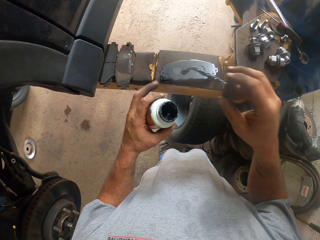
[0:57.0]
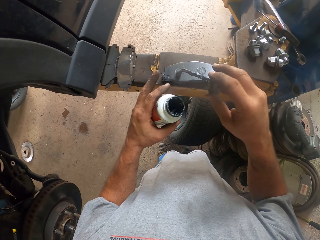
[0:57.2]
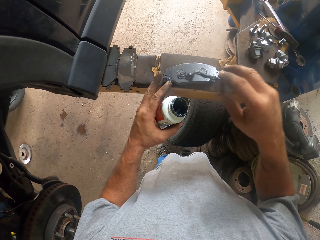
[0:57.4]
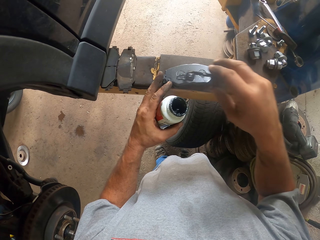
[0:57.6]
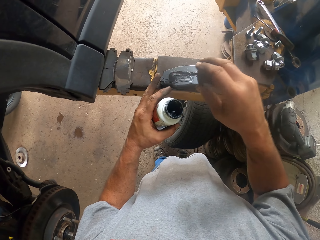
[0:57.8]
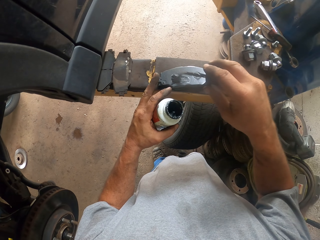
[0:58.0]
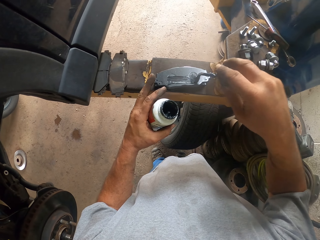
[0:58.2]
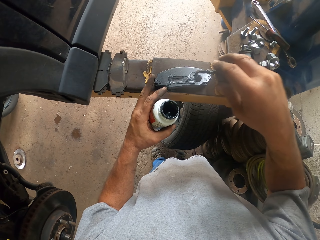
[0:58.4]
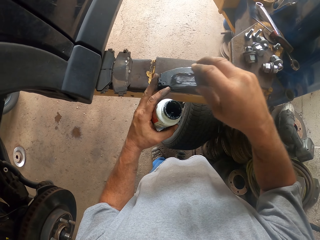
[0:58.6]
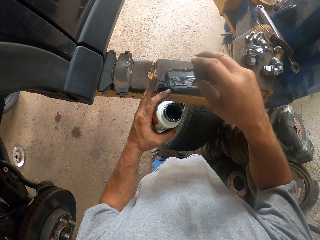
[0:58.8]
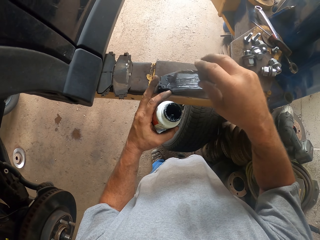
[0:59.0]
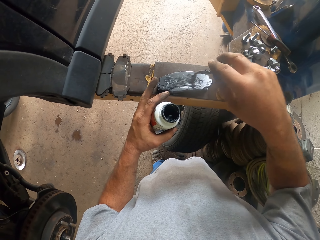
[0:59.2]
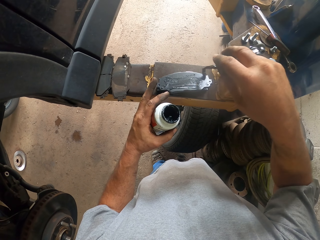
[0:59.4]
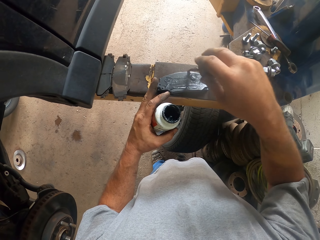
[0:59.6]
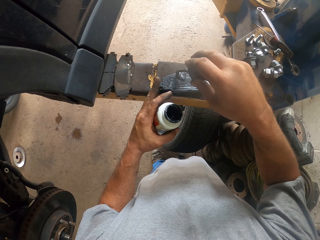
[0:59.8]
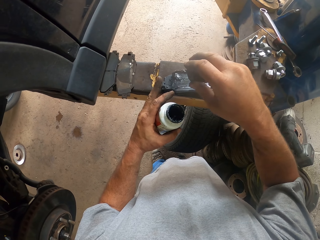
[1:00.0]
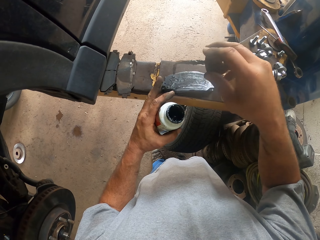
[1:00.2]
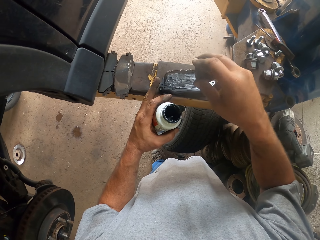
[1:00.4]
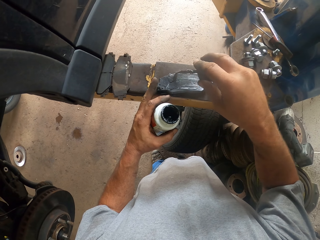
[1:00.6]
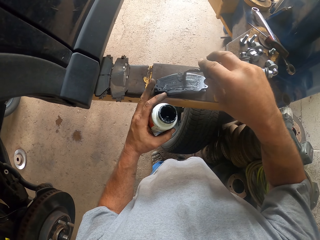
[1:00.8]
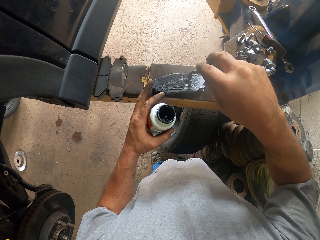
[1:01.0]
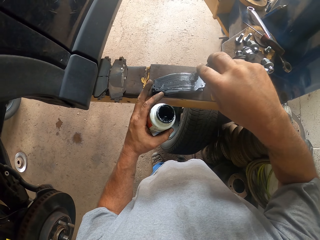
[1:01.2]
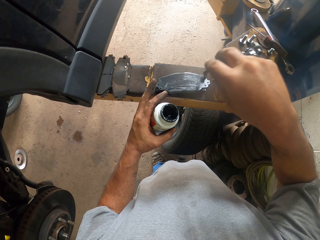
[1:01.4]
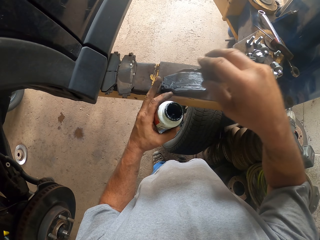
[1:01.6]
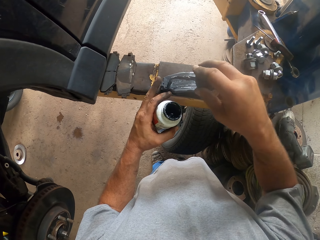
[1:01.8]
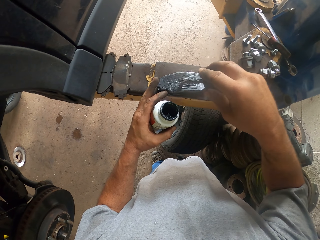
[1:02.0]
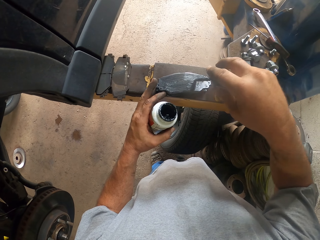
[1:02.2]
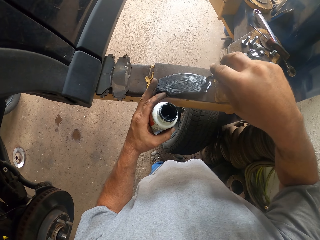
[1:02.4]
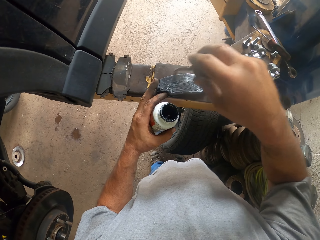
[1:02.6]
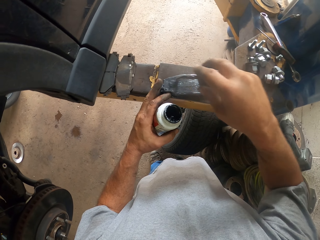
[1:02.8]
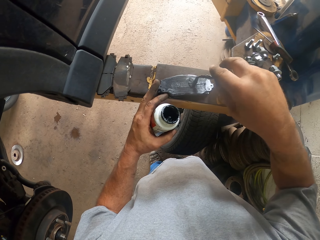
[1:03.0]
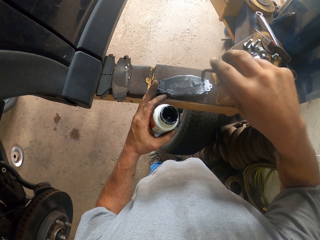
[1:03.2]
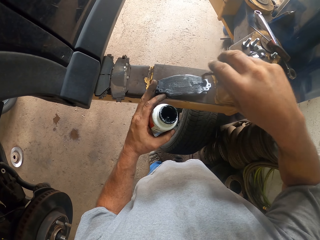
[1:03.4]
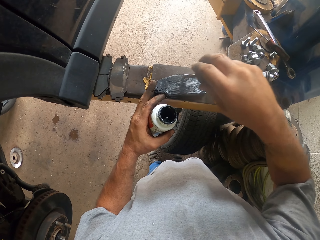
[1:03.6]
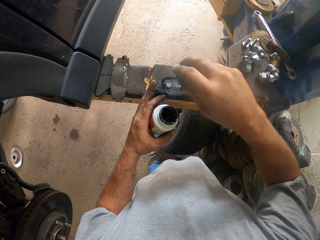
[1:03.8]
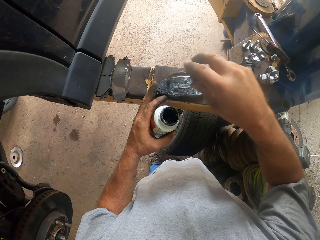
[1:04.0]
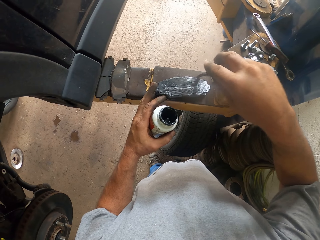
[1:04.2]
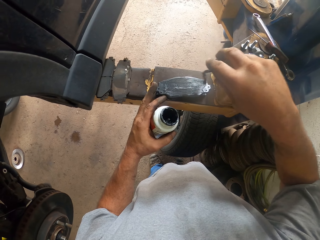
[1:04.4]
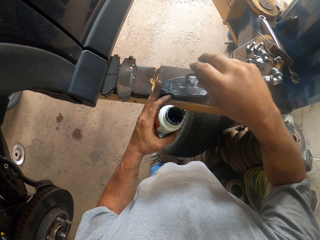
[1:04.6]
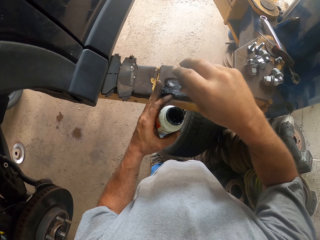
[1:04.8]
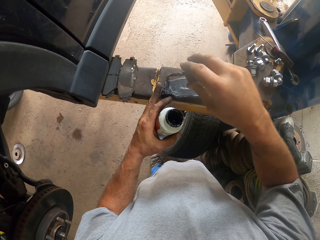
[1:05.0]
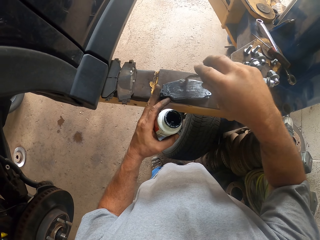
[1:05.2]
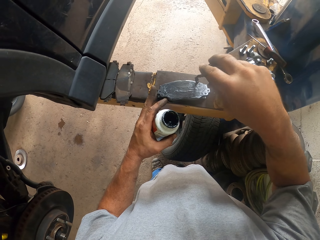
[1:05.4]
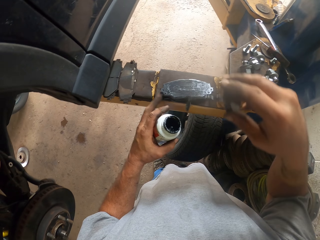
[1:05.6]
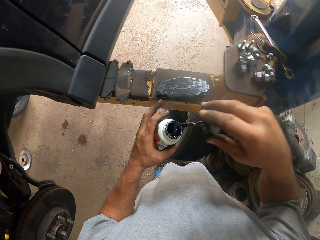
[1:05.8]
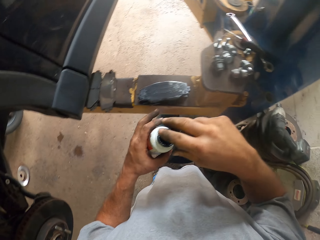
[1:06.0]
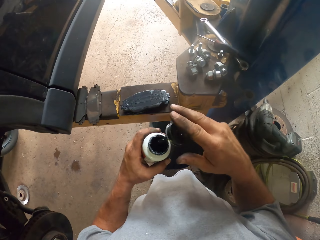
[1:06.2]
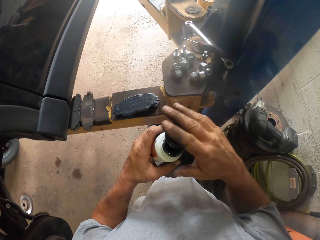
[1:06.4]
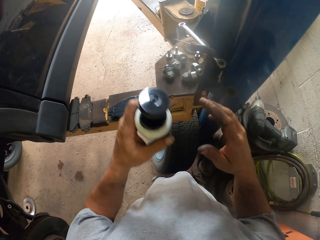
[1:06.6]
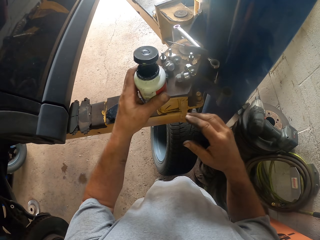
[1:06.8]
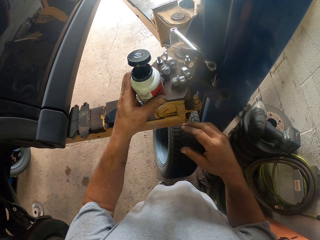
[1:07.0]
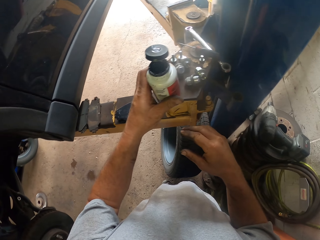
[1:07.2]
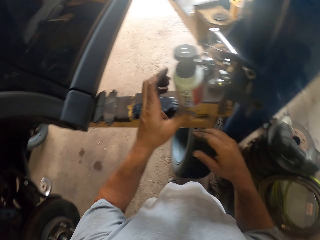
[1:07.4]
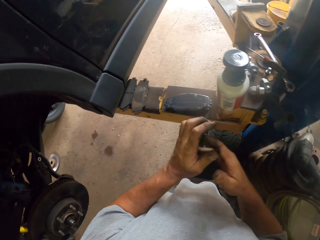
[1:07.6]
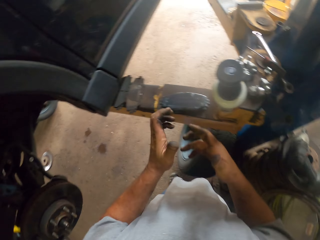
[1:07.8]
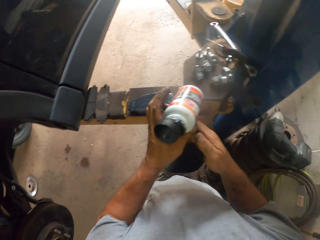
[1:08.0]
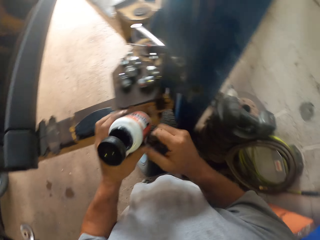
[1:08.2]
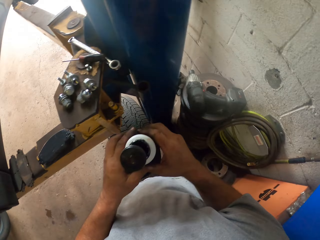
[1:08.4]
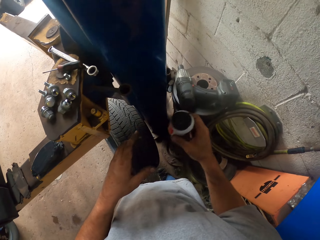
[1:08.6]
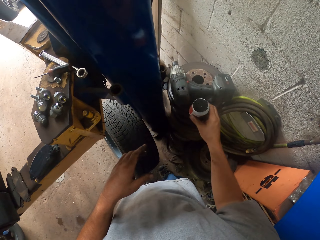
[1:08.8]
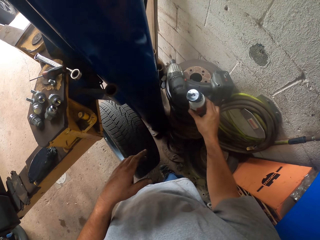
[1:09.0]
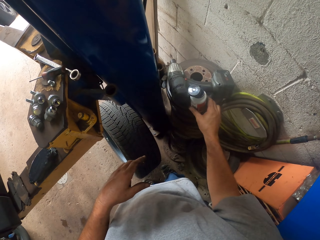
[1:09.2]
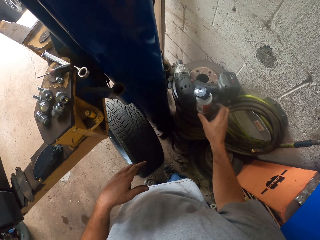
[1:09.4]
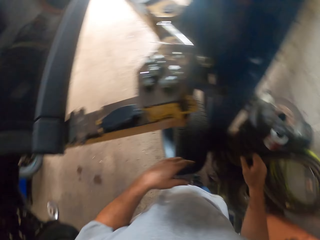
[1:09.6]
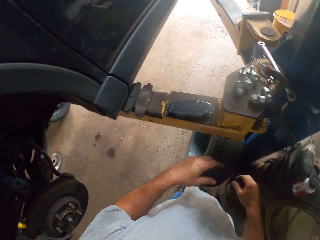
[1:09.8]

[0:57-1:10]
The camera wearer applies the grease on the brake pad. They drop the lid. They drop the grease.

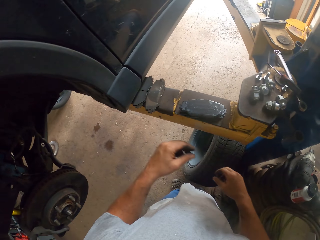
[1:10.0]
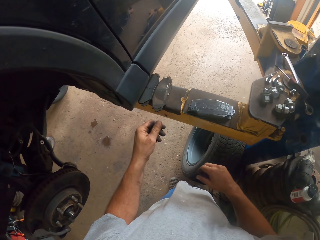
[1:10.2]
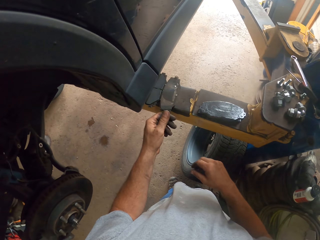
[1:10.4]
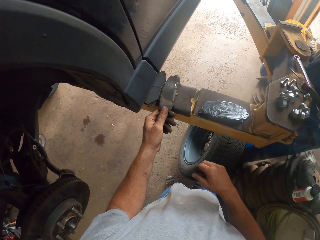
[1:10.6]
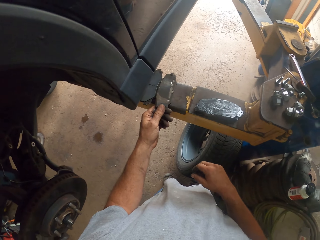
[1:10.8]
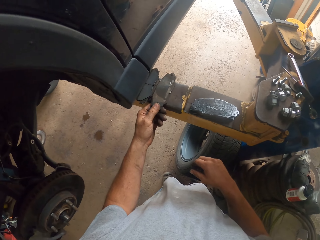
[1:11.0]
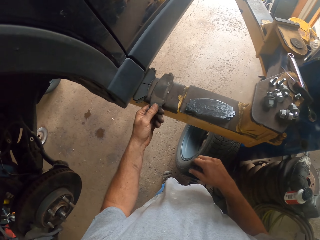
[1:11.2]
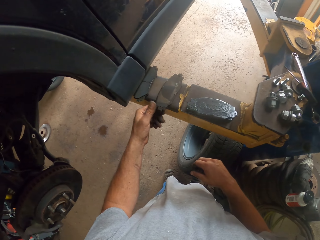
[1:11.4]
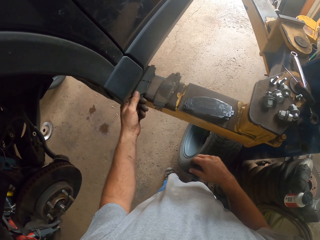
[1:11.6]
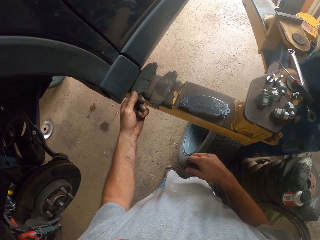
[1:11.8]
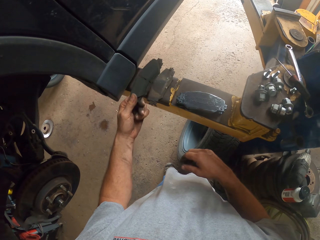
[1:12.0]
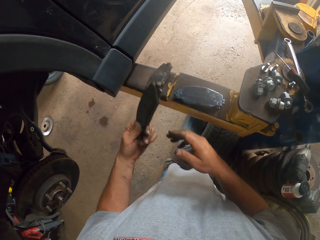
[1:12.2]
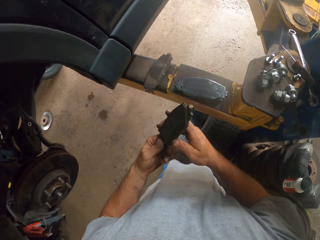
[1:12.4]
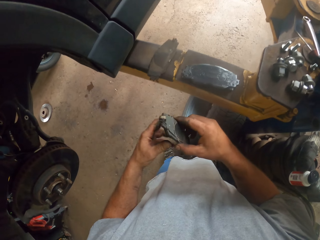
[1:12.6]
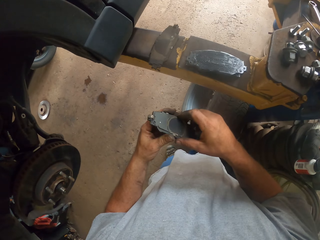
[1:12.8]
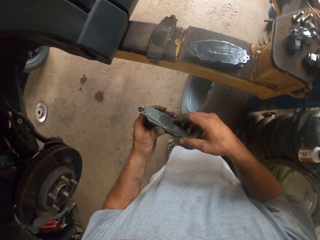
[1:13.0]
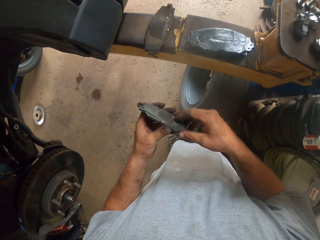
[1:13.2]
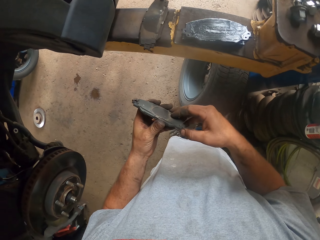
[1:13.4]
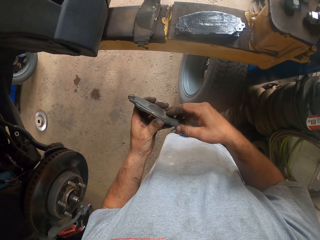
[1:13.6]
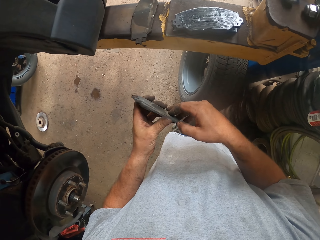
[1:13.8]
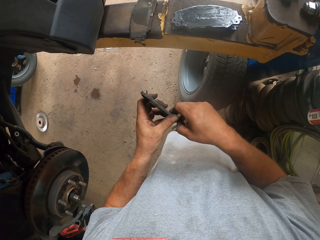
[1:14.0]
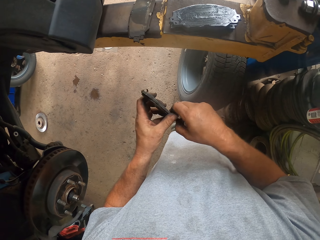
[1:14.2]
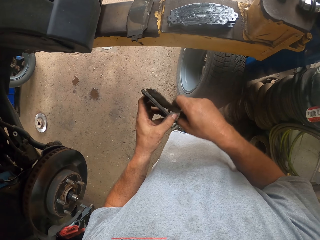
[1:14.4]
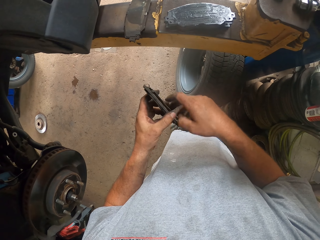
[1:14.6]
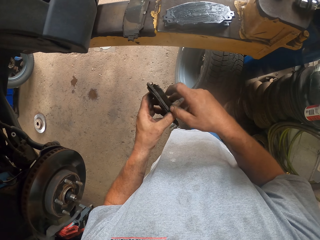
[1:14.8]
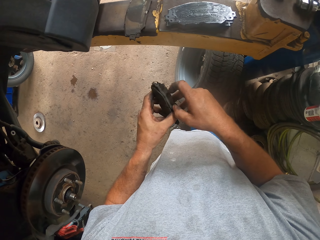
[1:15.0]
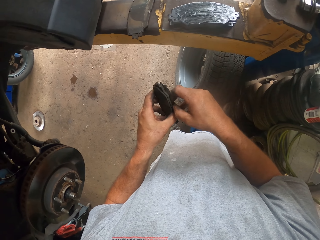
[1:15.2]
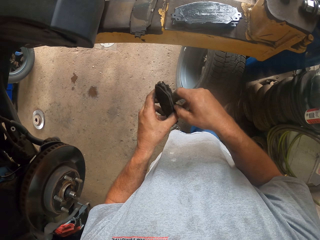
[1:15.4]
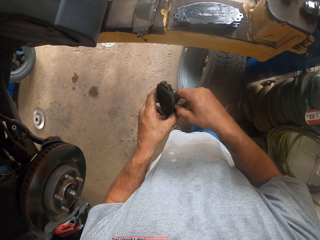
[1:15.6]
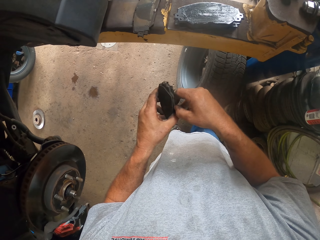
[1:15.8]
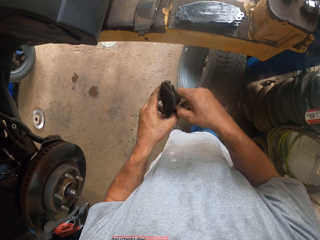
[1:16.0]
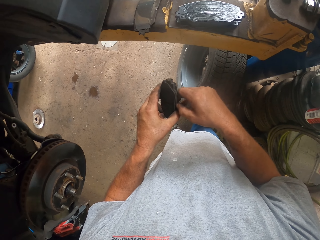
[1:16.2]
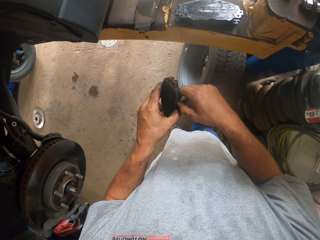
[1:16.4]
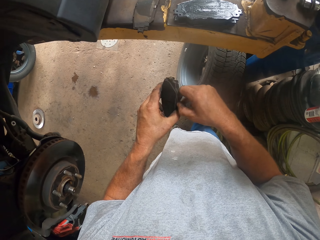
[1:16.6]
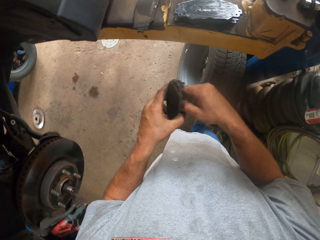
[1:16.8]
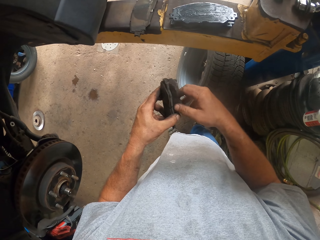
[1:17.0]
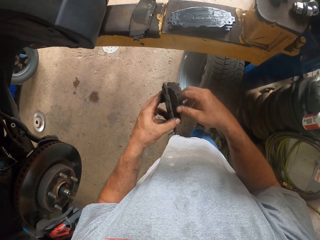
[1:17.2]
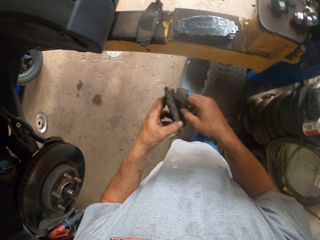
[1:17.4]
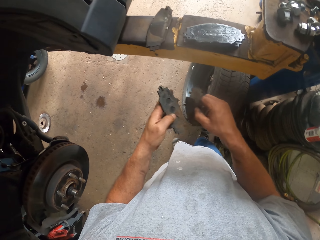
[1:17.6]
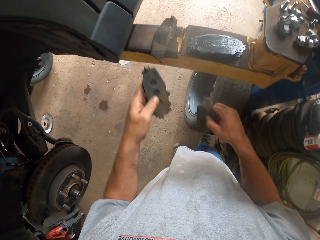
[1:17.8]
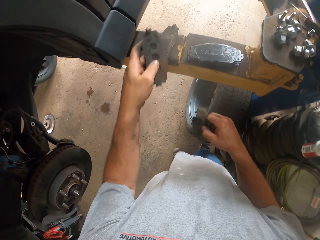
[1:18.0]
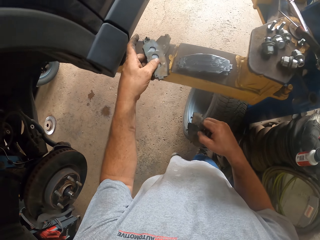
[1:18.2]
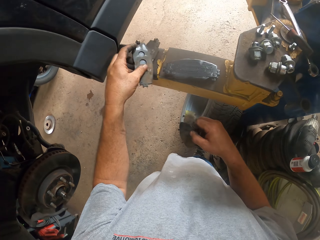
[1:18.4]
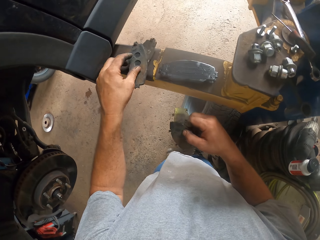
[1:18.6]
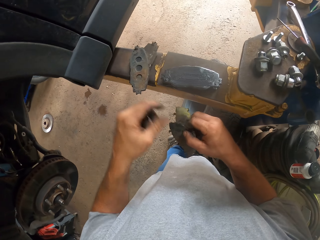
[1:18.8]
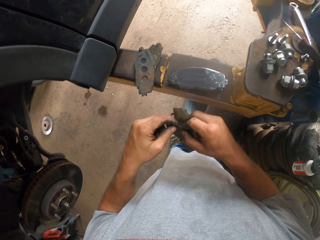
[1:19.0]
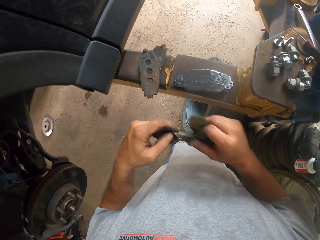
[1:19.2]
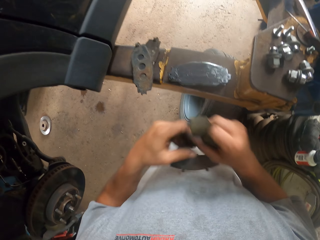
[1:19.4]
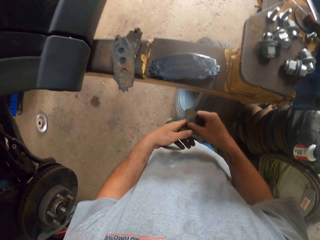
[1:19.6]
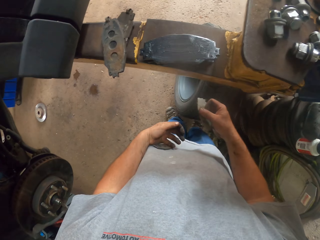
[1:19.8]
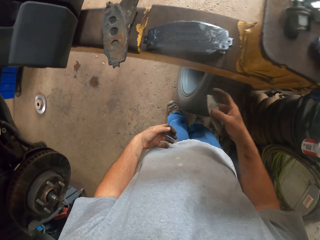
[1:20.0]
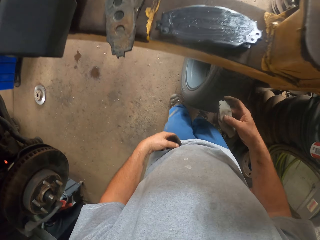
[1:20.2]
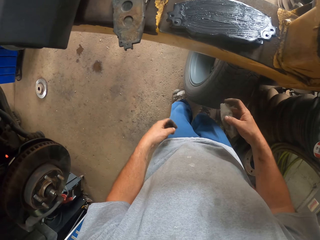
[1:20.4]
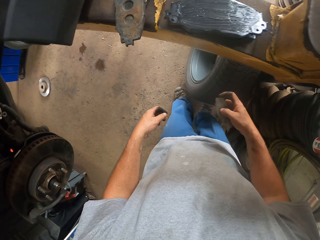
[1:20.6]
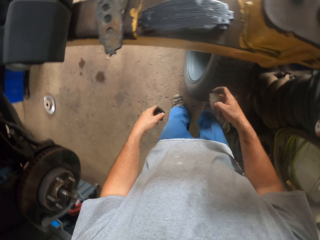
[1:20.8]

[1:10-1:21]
The camera wearer picks up the brake pads. They remove something. They separate the brake pad parts. They put down the brake pad part.
